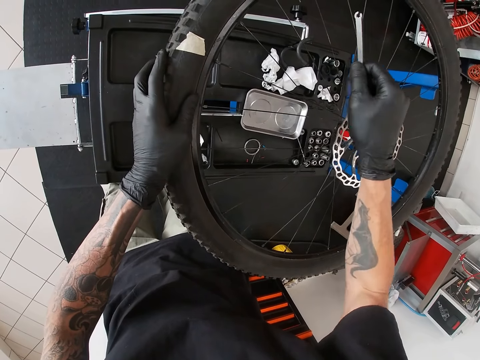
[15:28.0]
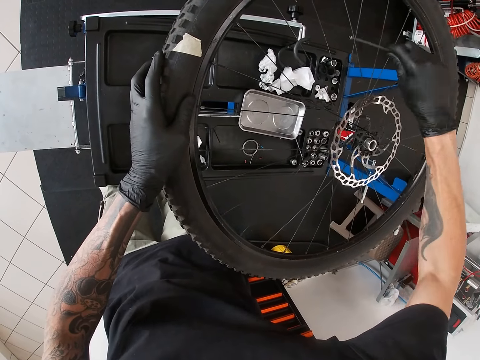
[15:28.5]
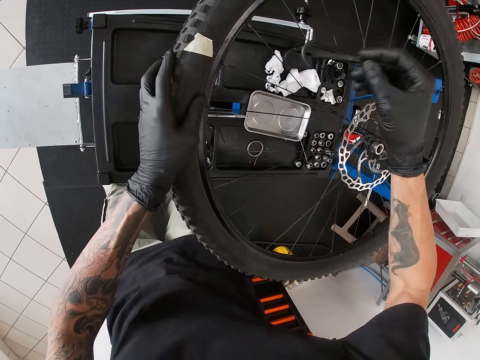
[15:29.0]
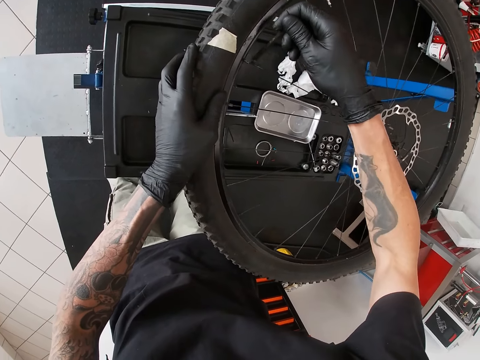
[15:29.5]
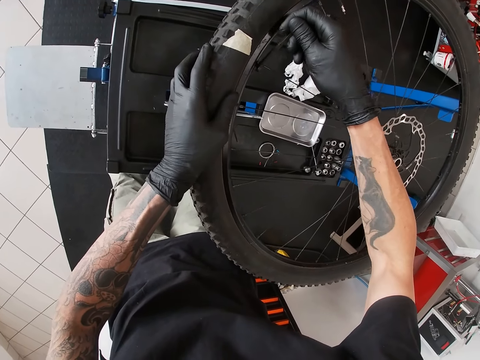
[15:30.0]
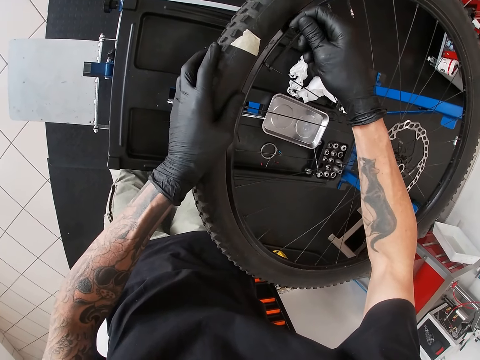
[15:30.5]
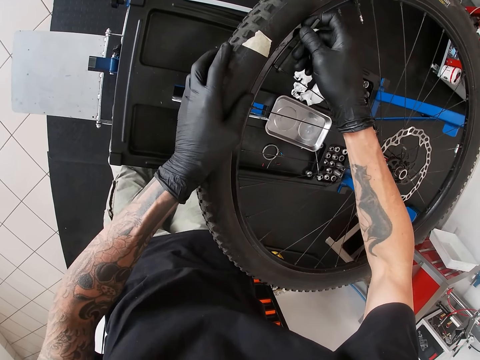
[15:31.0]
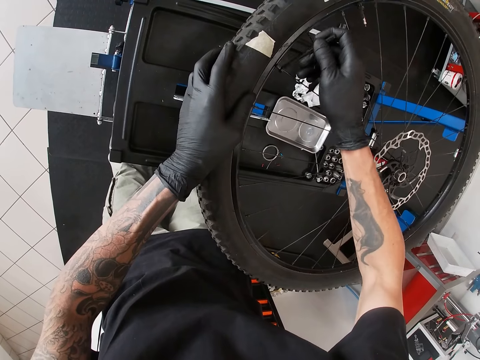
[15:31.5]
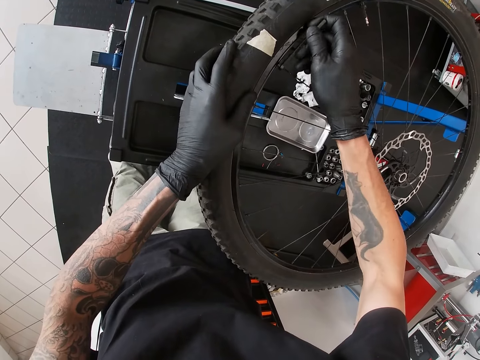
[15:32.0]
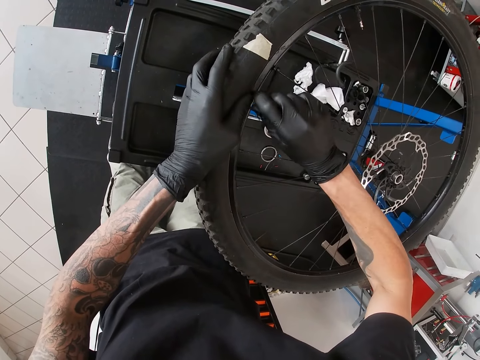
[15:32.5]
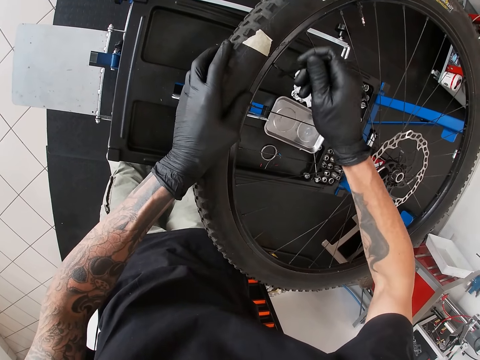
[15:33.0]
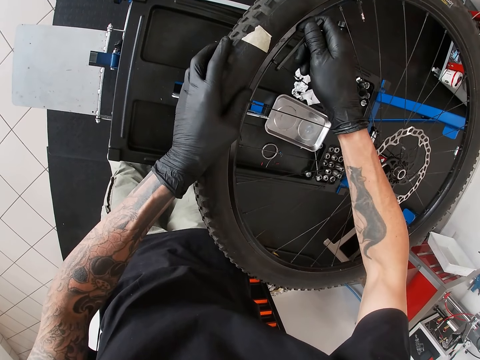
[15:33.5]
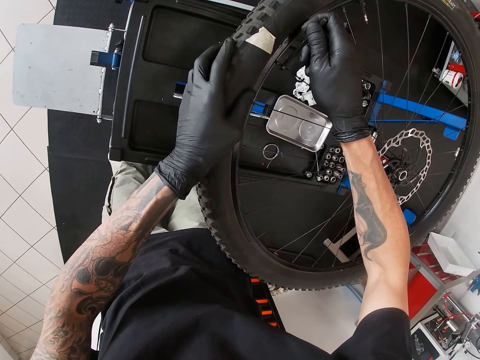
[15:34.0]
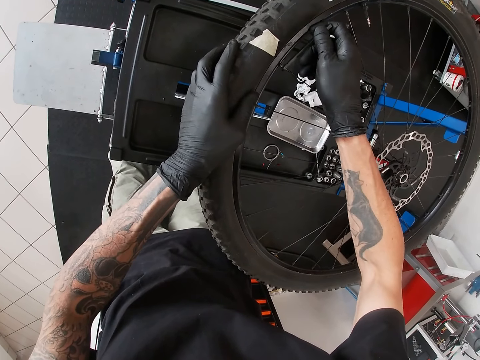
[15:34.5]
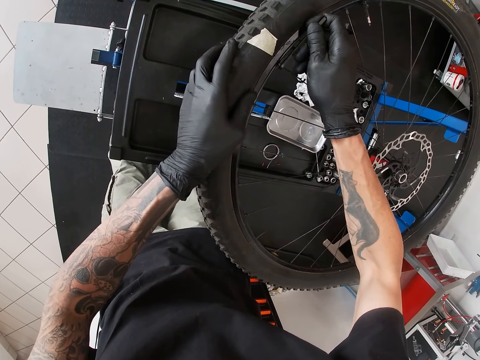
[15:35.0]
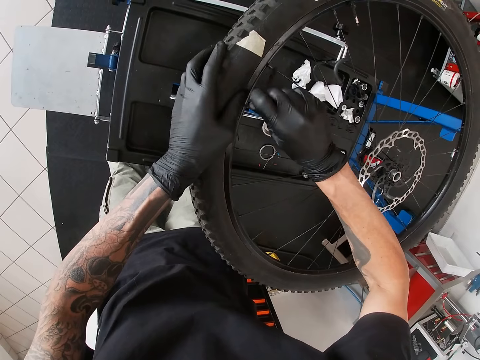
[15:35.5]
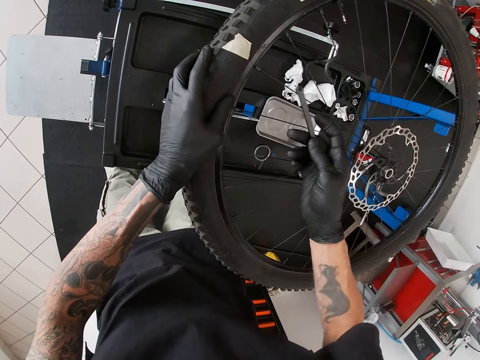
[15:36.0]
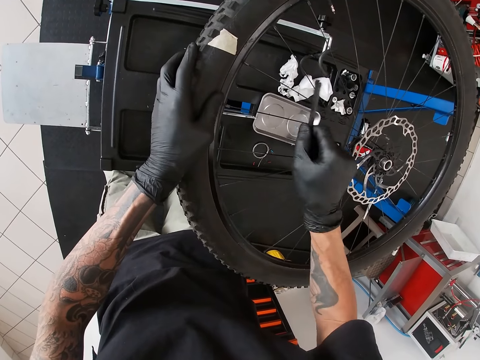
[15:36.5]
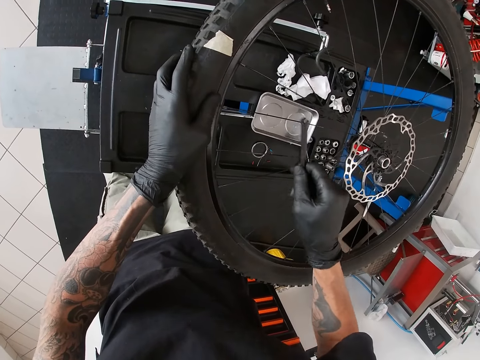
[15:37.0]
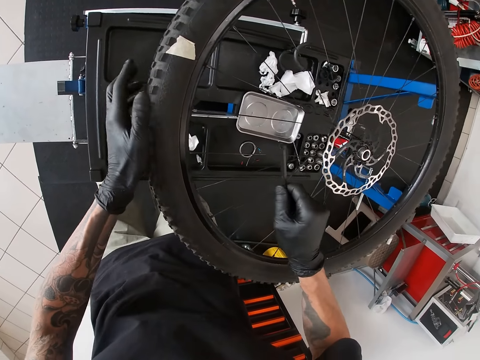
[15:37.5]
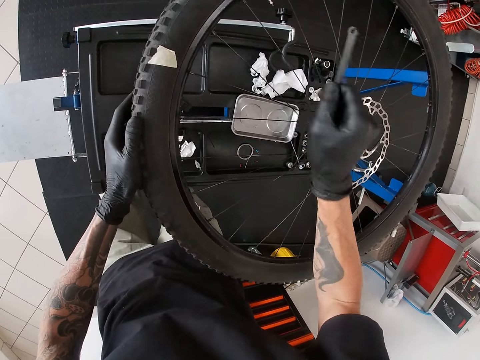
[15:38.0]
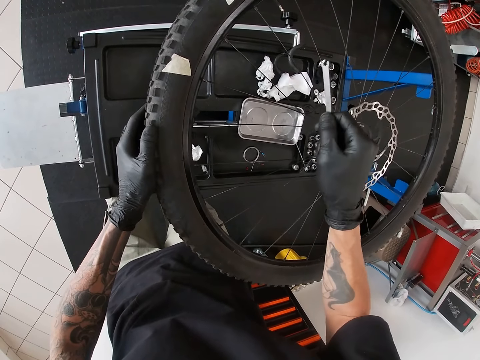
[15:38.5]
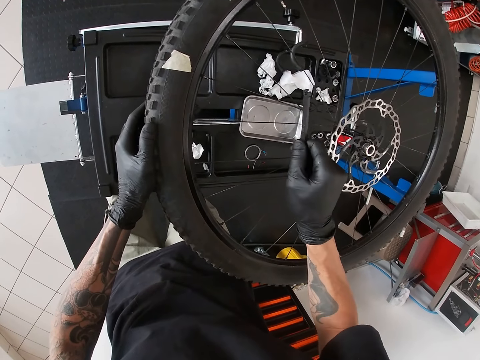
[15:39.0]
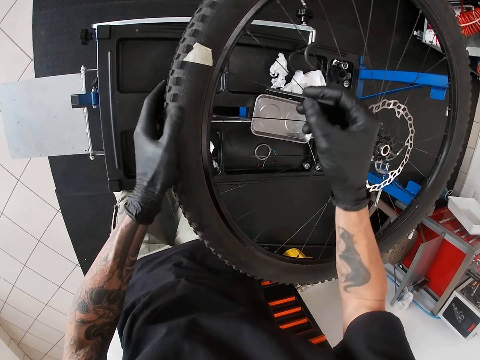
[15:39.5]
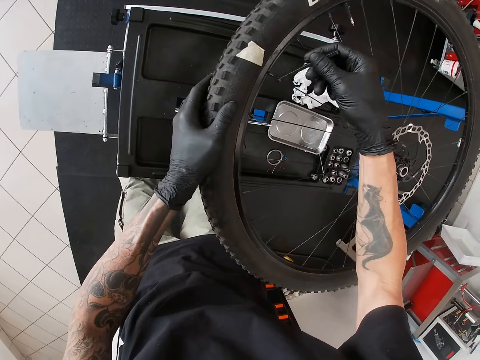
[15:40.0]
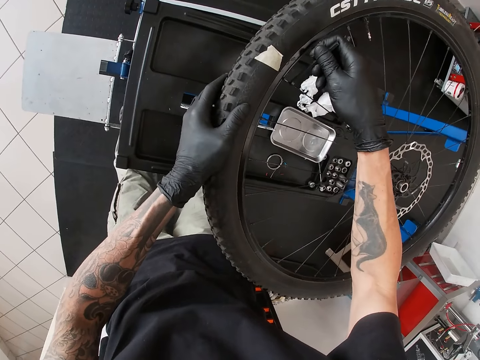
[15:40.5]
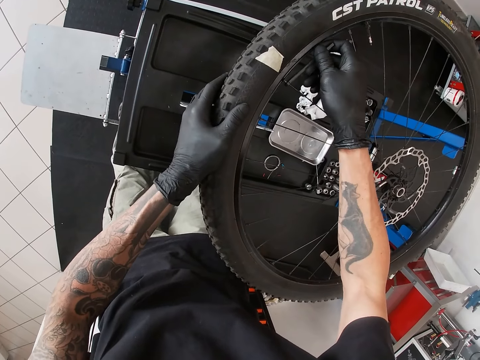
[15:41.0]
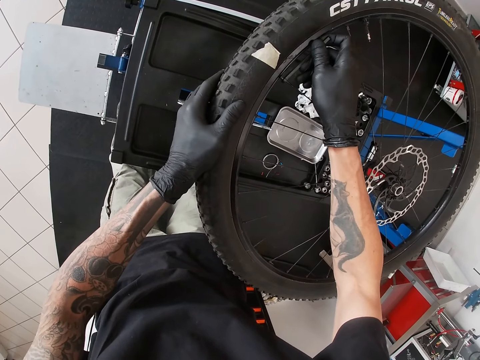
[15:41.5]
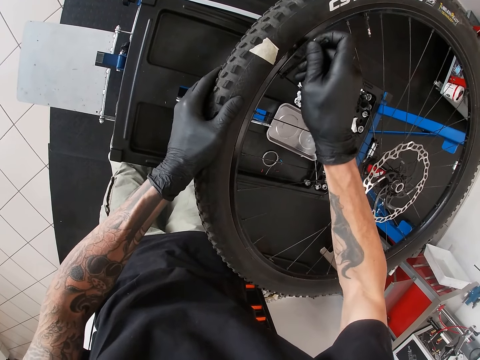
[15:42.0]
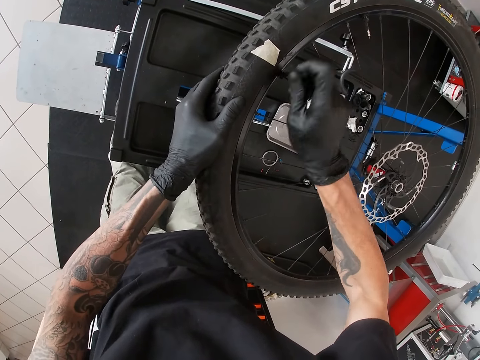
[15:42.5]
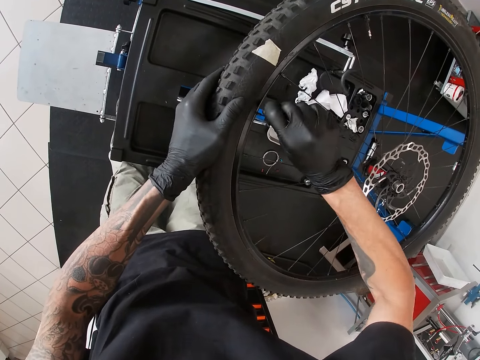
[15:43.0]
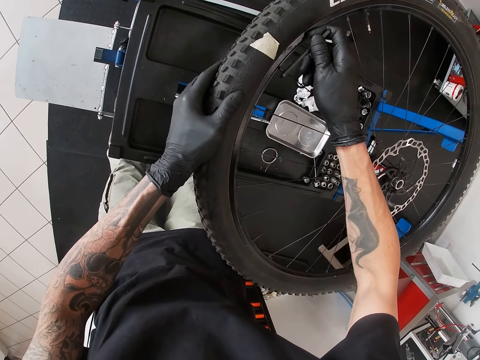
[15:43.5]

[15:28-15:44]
The camera wearer hits a spoke with the spanner in his right hand. He drives the spoke nipple with the spanner in his right hand. He hits the spoke with the spanner in his right hand repeatedly. He drives the spoke nipple with the spanner in his right hand.

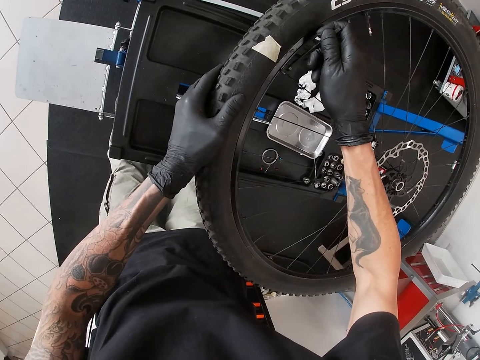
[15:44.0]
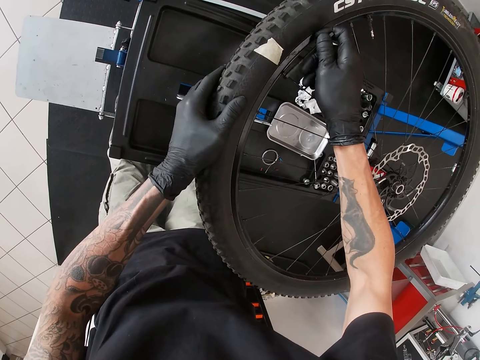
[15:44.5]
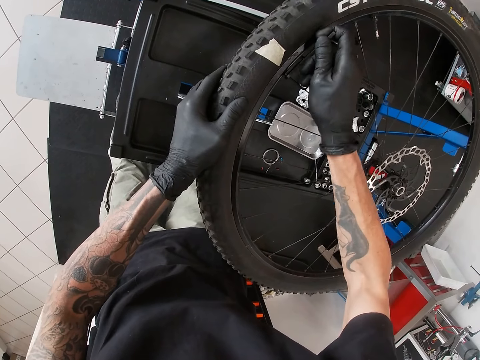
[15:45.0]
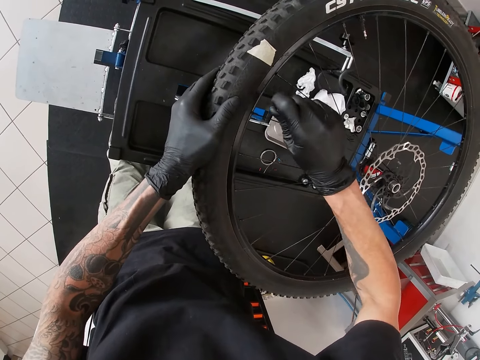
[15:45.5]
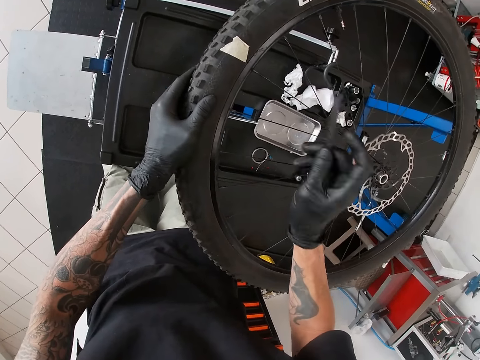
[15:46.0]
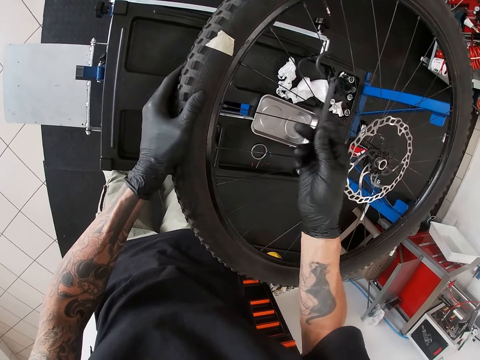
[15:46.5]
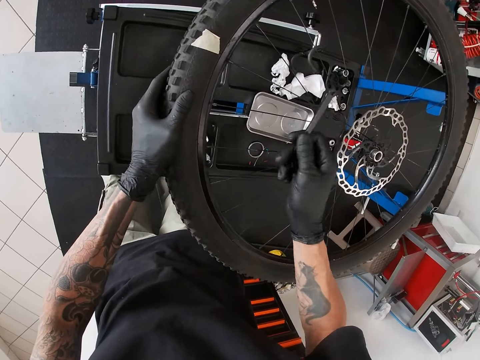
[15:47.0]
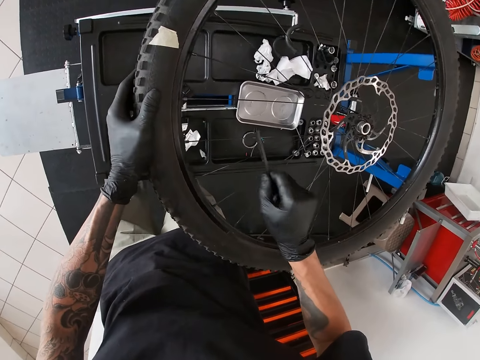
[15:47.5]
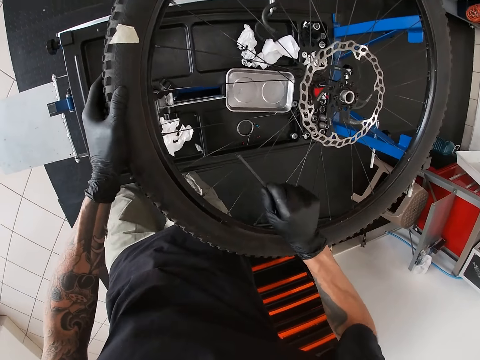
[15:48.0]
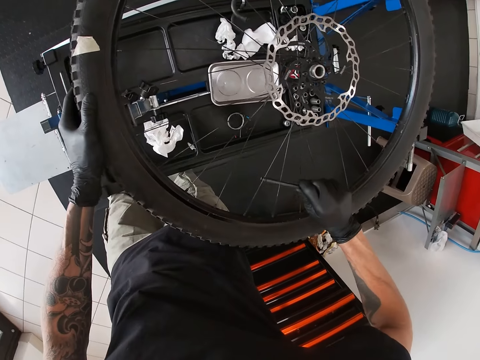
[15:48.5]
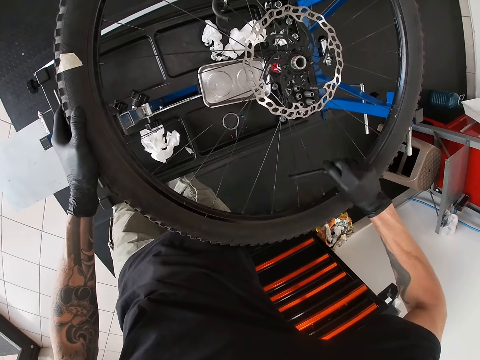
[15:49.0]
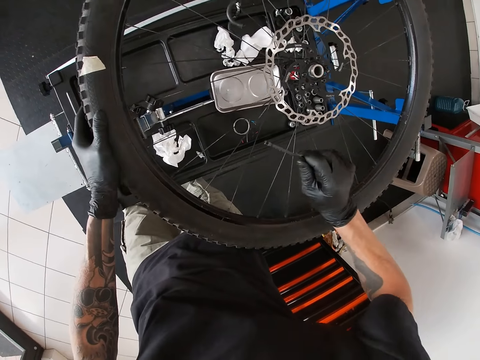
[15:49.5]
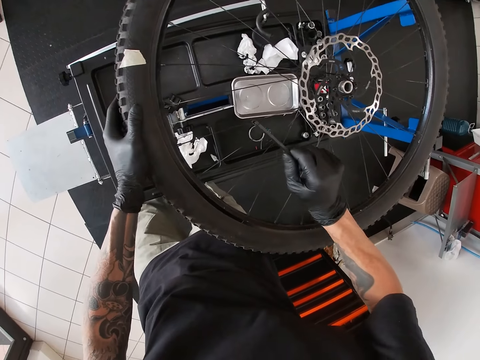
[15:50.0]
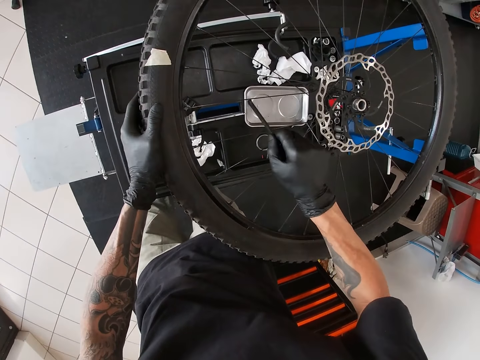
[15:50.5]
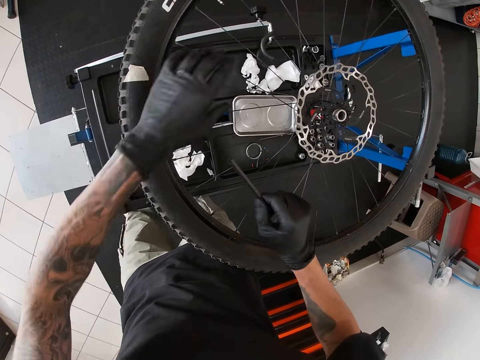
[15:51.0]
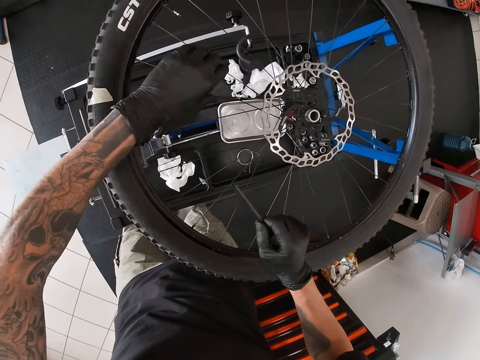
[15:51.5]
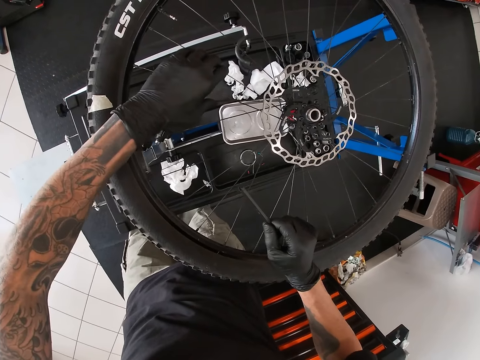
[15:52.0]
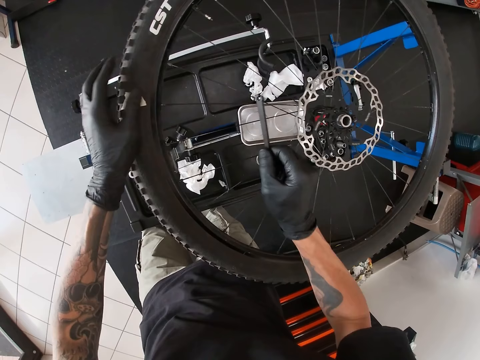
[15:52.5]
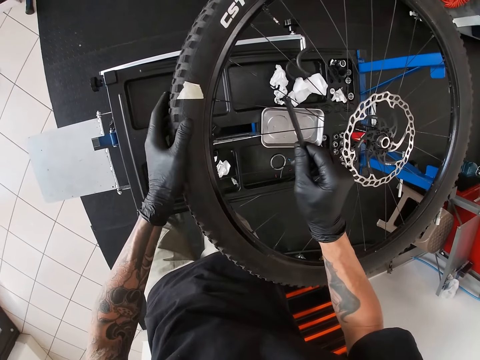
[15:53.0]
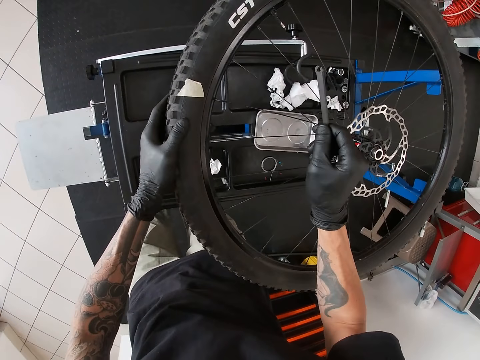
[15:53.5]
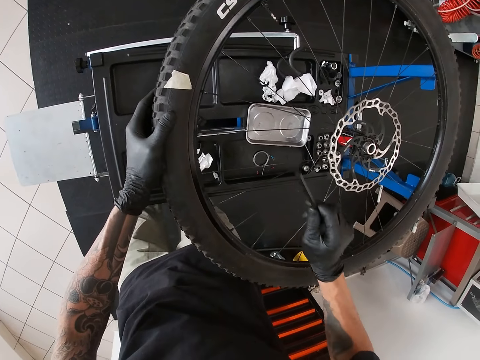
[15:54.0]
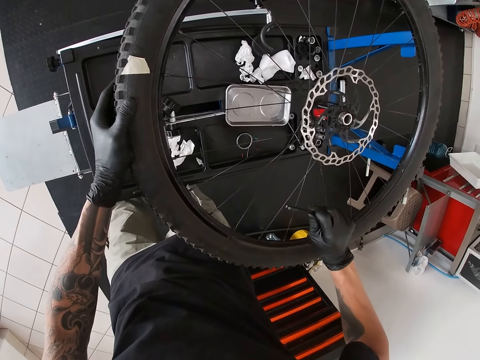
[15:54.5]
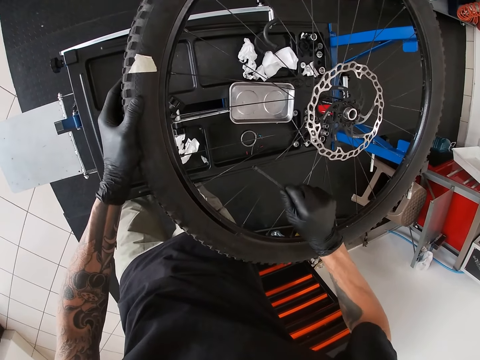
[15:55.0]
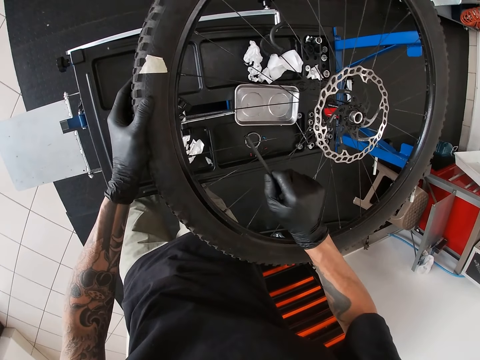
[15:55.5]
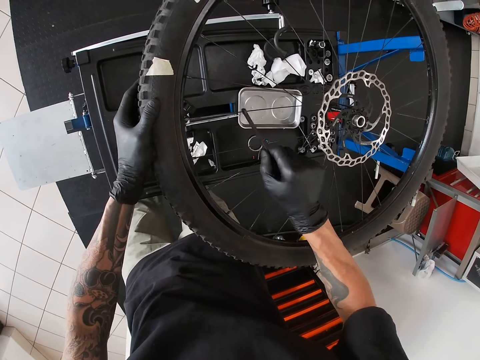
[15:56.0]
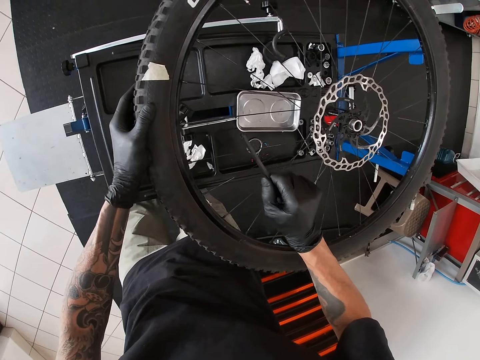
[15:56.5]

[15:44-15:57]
The camera wearer tightens the spoke wire with the wrench. He hits the spoke with the spanner in his right hand repeatedly. He presses two spokes with his left hand and holds the spoke wire with his left hand. He hits the spoke with the spanner in his right hand repeatedly.
